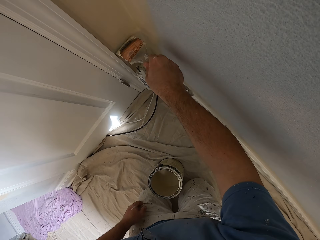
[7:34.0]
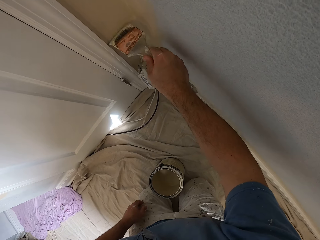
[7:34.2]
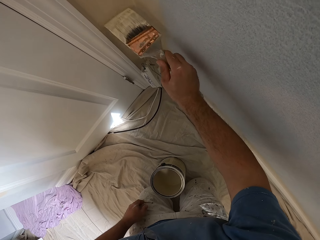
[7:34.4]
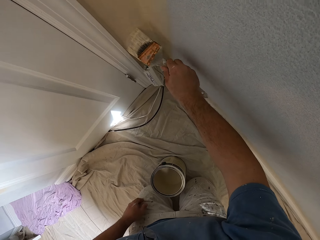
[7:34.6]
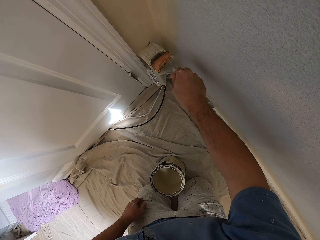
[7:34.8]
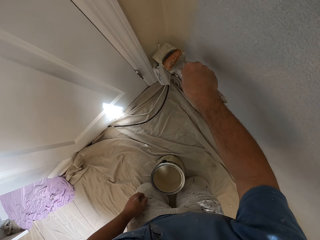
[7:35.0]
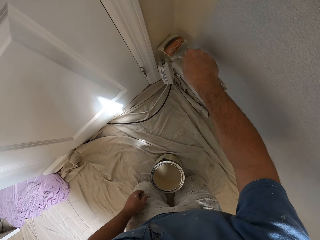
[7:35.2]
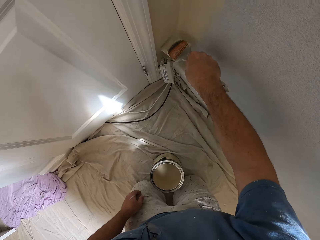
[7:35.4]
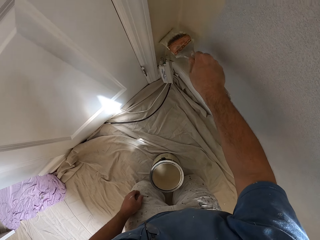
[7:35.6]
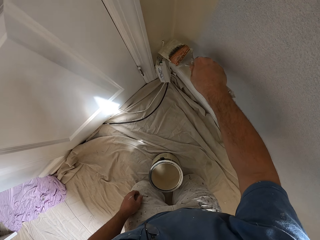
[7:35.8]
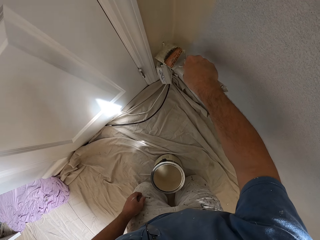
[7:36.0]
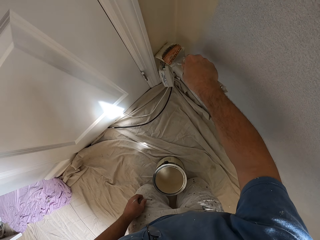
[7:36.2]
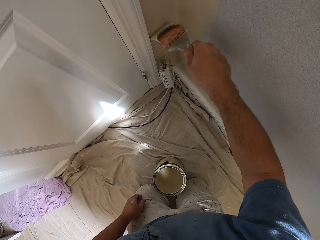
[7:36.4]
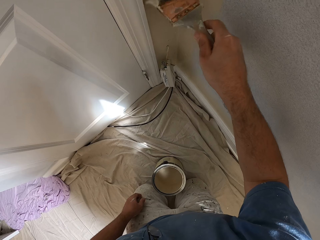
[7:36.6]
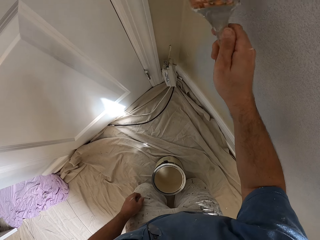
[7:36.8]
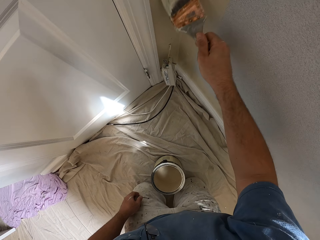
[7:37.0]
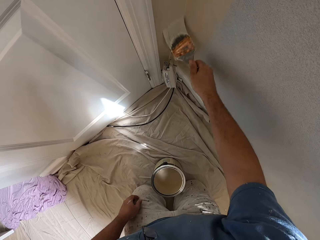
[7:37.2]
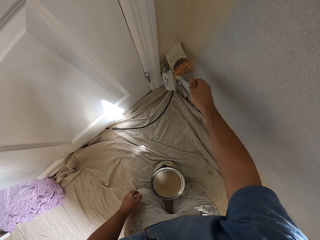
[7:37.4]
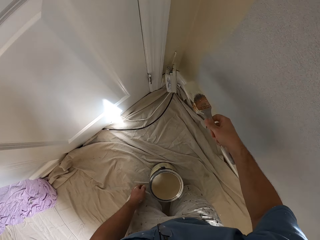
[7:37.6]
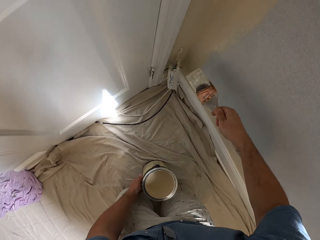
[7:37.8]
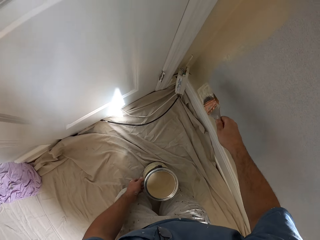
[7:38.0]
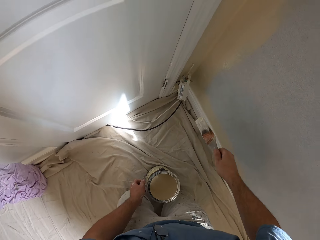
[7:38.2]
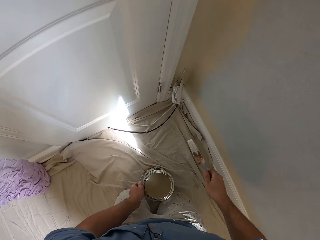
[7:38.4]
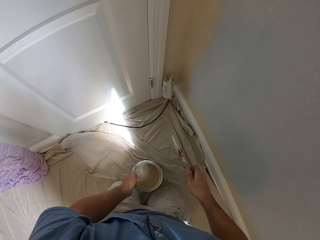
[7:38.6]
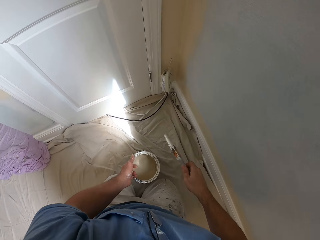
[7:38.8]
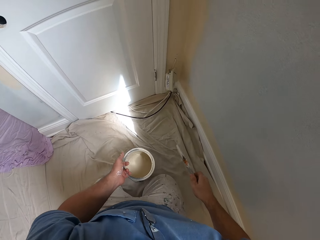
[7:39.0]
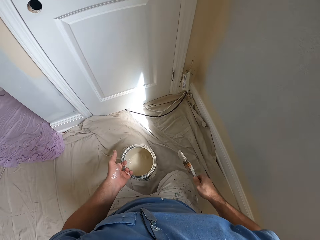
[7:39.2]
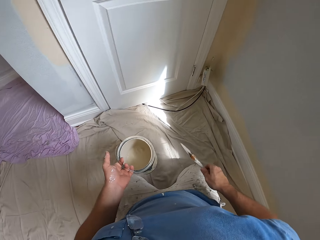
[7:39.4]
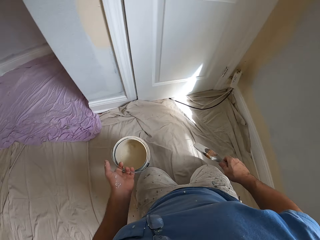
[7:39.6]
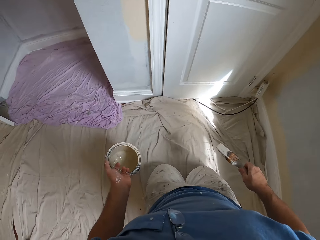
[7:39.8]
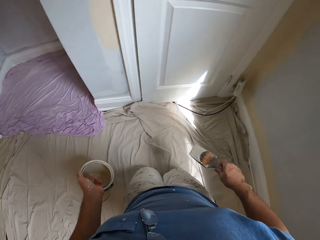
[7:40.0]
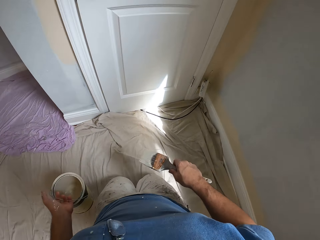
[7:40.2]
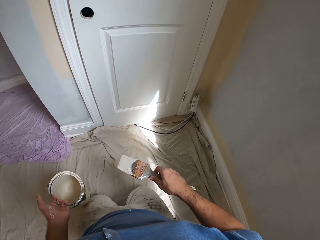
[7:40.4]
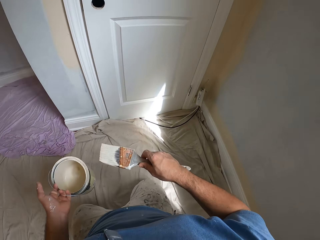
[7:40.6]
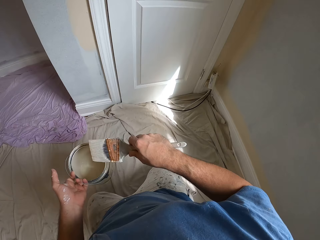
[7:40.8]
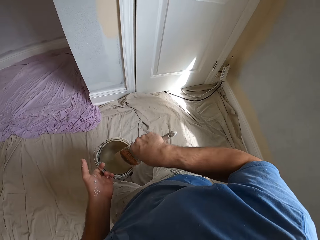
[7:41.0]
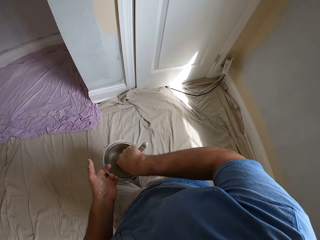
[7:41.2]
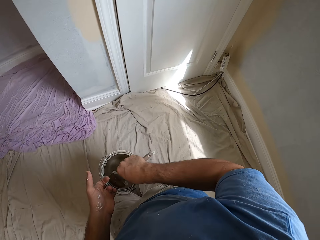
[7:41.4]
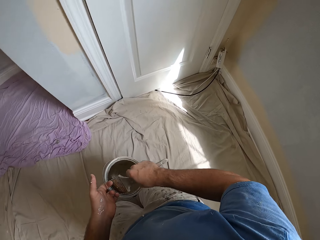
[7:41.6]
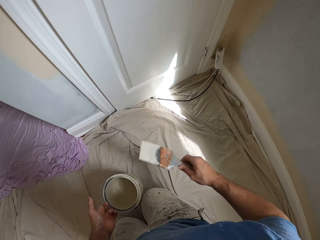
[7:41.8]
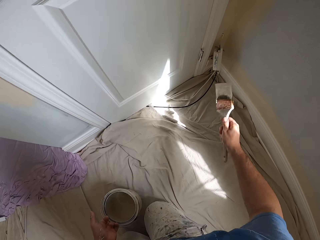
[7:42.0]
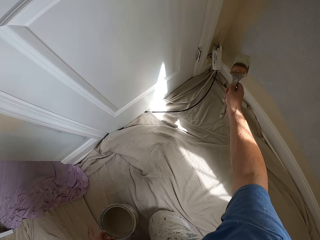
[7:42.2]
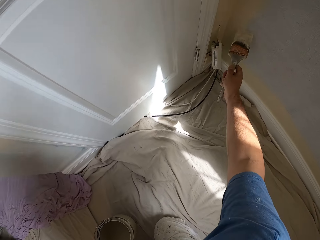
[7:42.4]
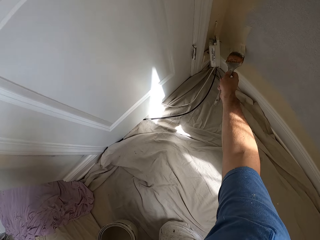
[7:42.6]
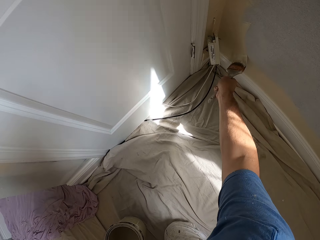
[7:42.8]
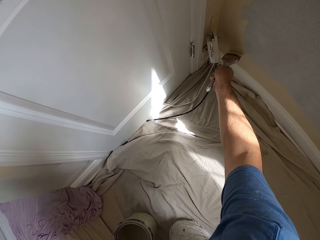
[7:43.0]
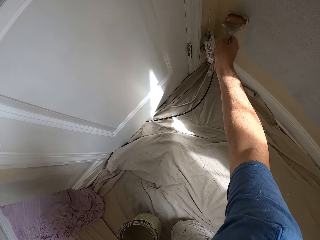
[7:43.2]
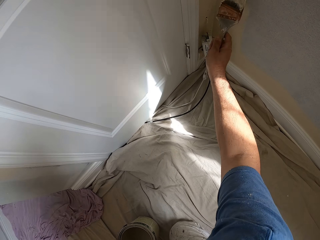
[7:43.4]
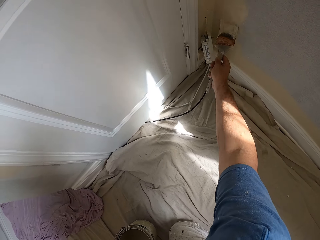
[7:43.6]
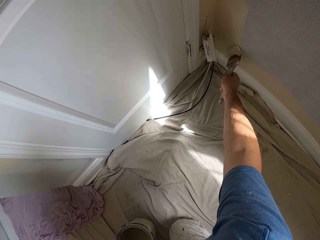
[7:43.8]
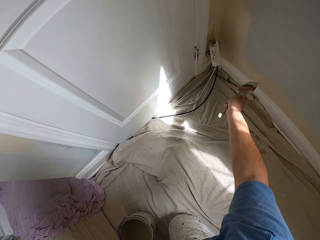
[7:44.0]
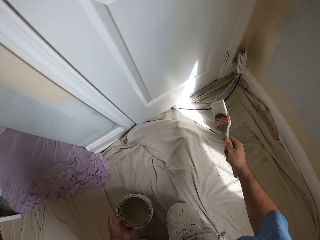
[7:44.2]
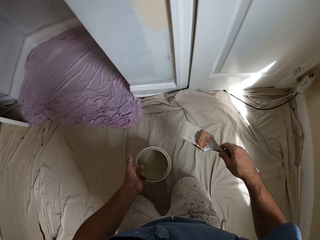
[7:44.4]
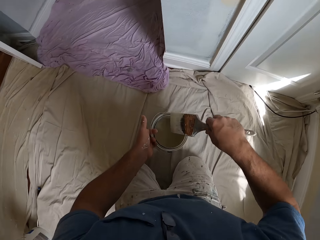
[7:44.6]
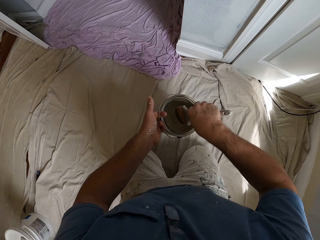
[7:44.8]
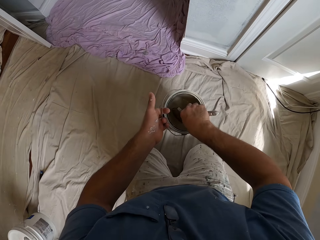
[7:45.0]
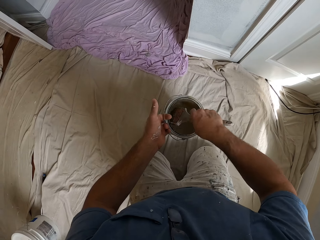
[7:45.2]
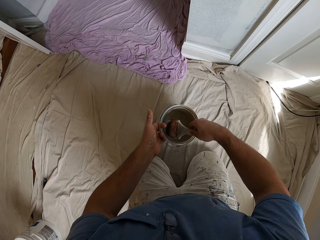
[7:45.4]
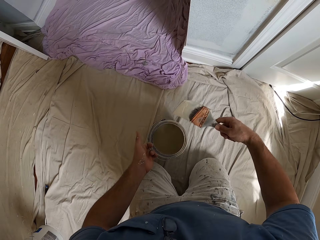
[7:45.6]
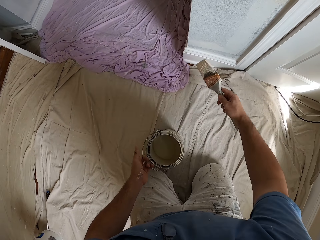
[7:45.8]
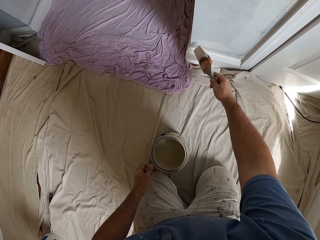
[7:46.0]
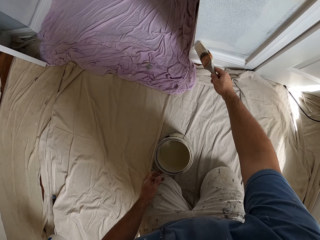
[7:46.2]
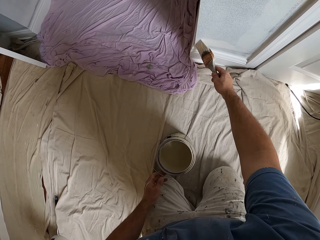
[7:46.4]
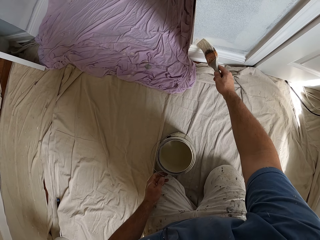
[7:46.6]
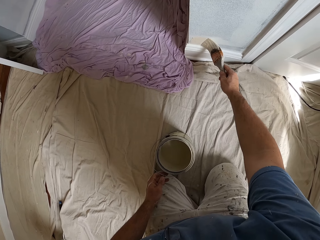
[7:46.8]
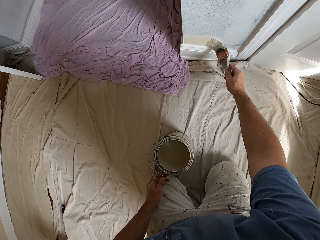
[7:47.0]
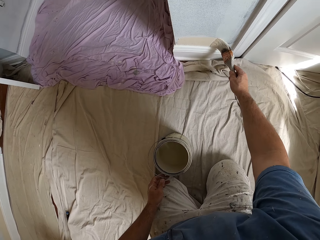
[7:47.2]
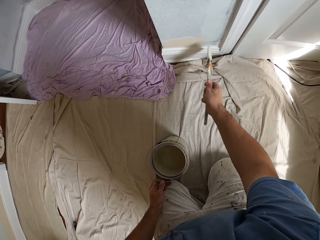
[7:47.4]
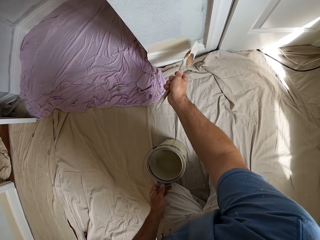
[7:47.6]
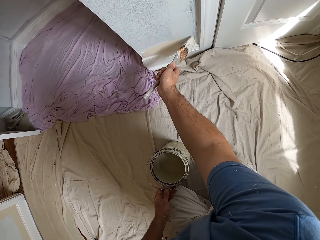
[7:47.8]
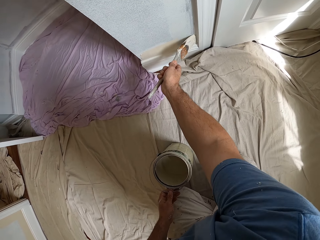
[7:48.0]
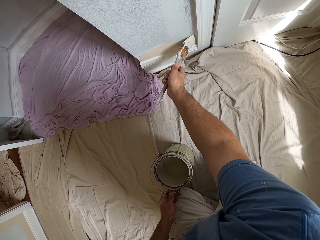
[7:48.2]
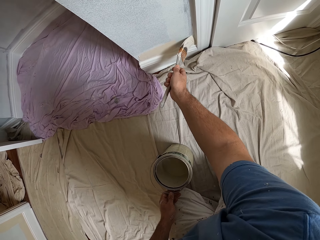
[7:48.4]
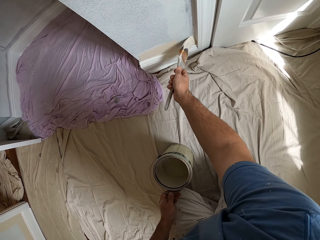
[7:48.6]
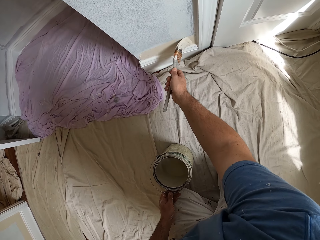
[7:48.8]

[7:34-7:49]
The camera wearer picks up the paint can. He carries the paint container. He moves on his knees. He dips the paint brush in the paint container. He paints the wall. He dips the paint brush in the paint container. He wipes the paint brush on the paint container. He paints the wall.

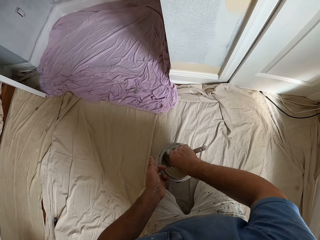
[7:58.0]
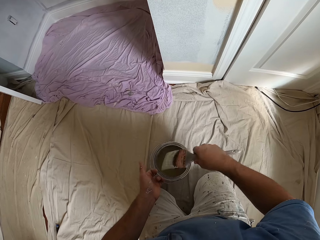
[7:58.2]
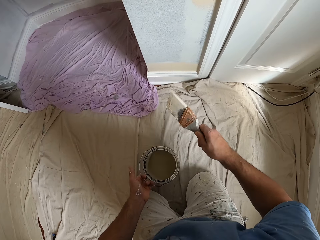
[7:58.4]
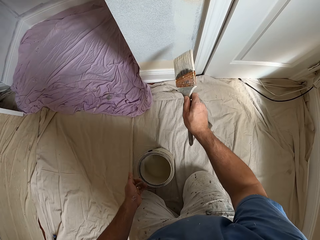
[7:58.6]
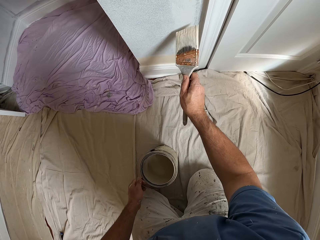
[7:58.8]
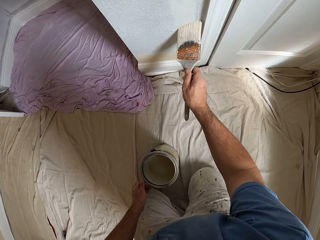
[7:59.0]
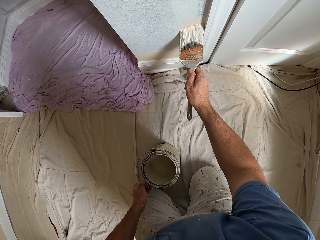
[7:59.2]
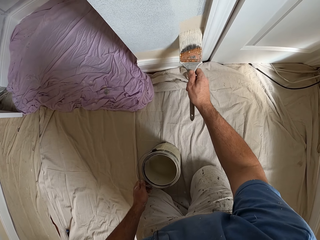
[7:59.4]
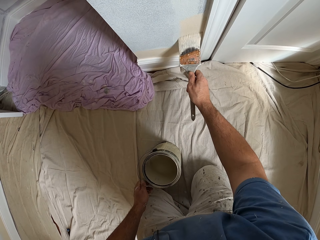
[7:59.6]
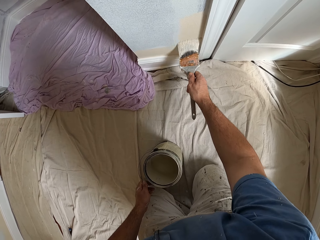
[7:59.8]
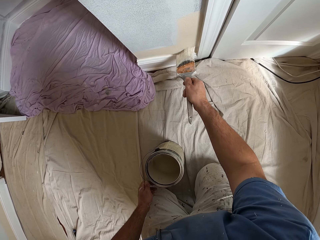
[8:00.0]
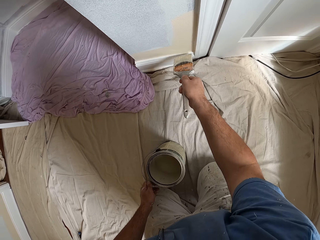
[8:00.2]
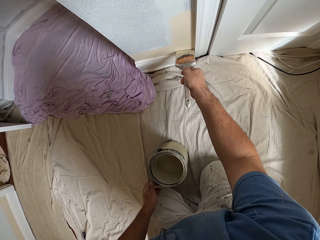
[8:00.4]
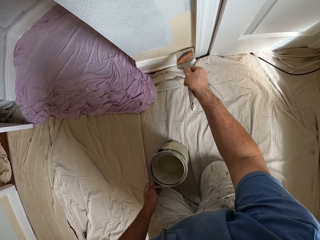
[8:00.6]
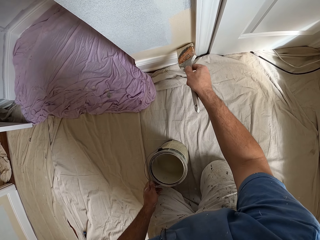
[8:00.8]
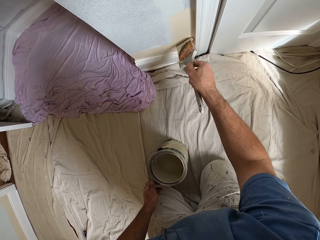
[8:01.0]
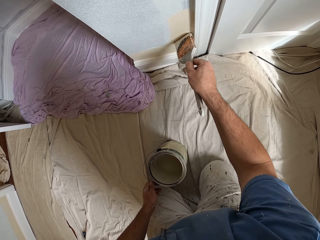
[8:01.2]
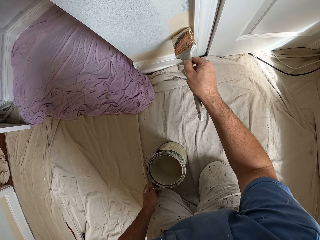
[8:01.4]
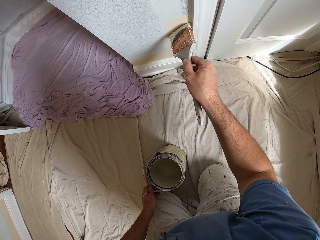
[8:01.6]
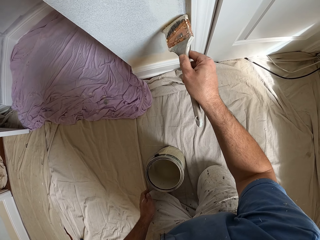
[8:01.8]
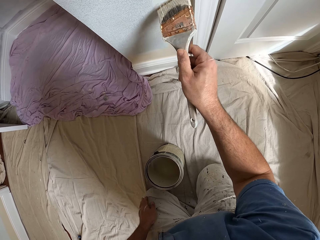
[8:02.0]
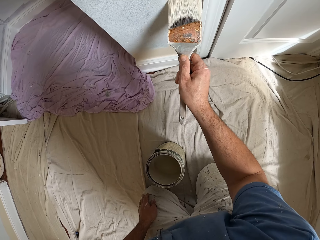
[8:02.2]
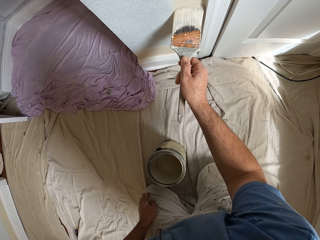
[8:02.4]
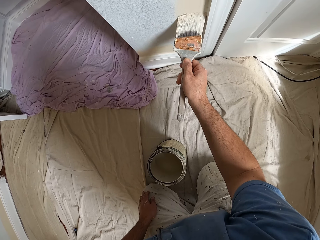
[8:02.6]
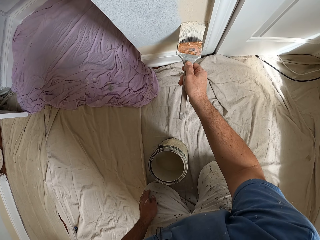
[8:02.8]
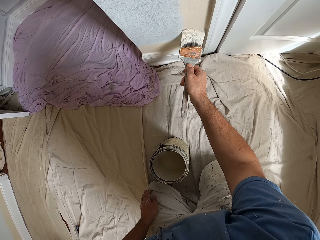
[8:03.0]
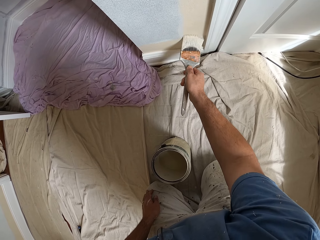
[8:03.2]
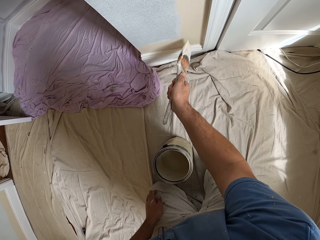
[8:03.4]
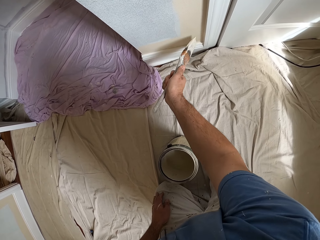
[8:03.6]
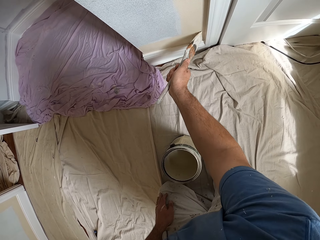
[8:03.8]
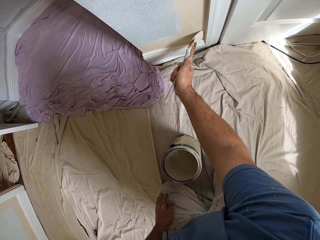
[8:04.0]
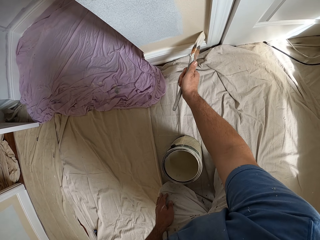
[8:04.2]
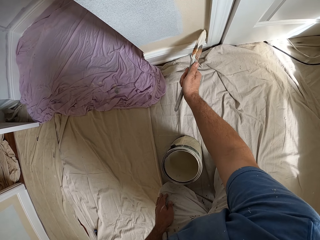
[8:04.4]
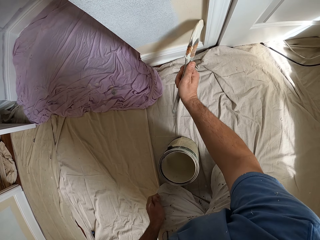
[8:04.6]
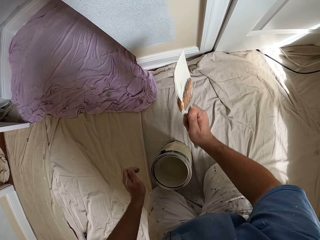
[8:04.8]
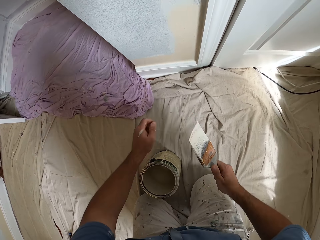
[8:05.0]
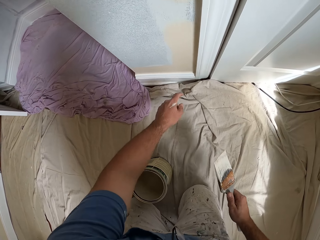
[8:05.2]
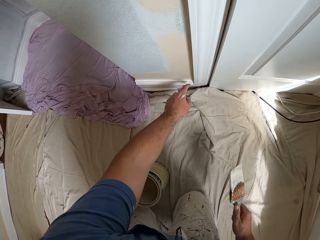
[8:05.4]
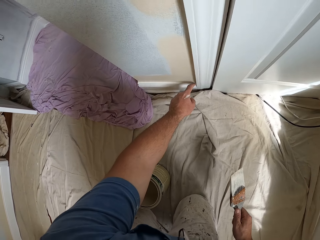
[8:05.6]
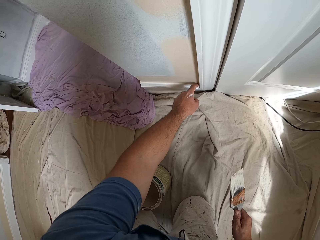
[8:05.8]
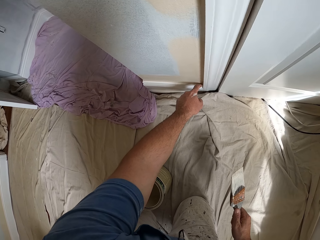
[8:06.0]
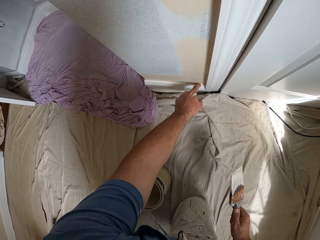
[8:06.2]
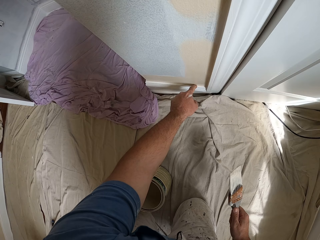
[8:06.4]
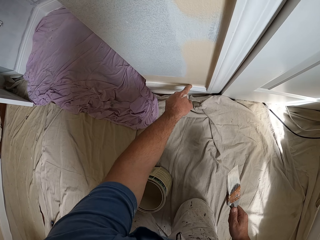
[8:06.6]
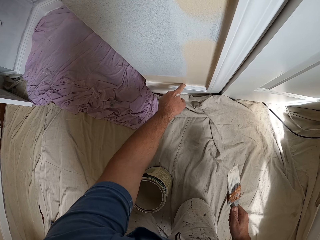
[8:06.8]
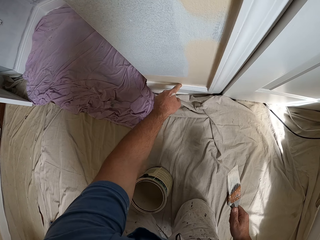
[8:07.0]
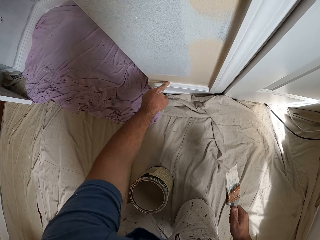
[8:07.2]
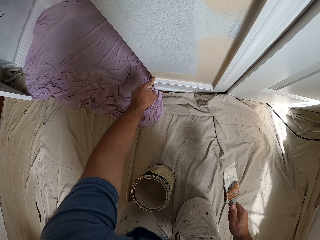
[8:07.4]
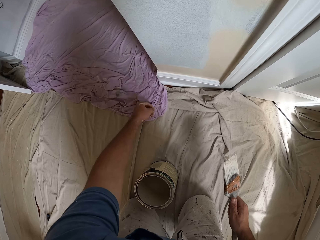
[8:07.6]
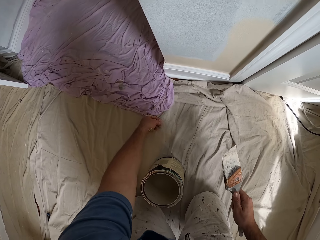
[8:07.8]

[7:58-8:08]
The camera wearer dips the paint brush in the paint container. He paints the wall. He moves the index finger of his left hand on the wall. He touches the wall with his left finger.
